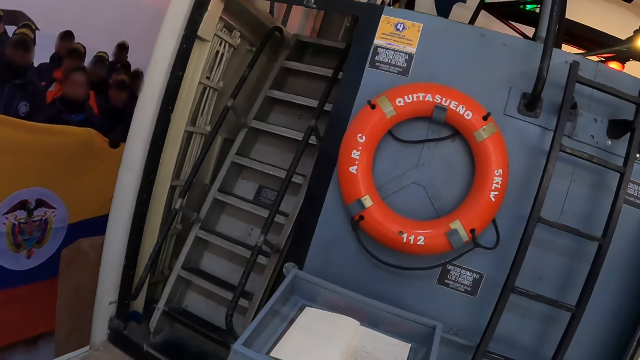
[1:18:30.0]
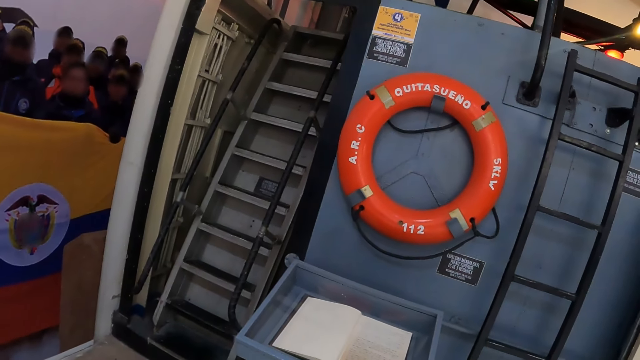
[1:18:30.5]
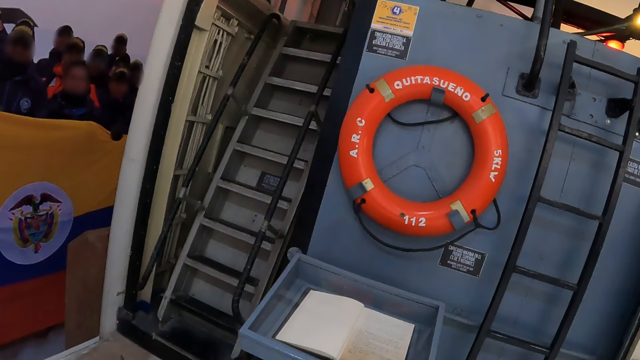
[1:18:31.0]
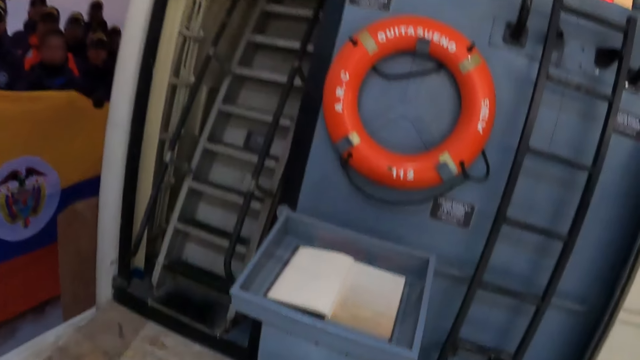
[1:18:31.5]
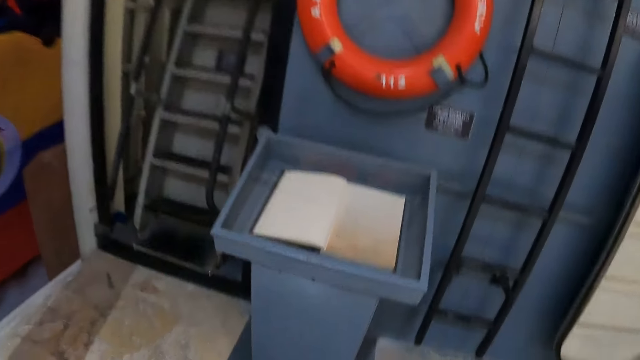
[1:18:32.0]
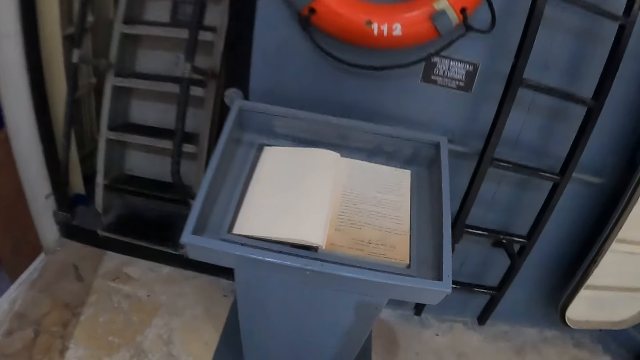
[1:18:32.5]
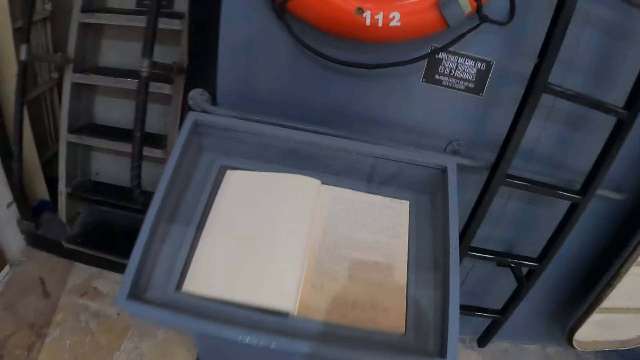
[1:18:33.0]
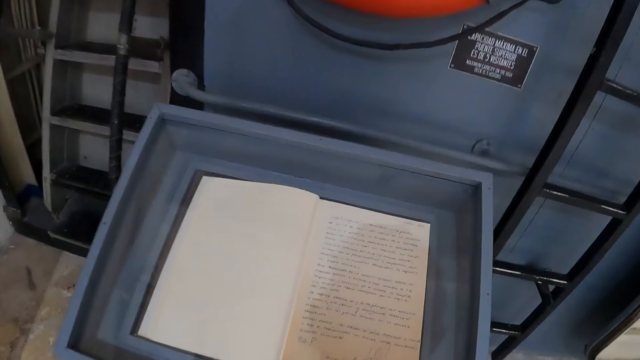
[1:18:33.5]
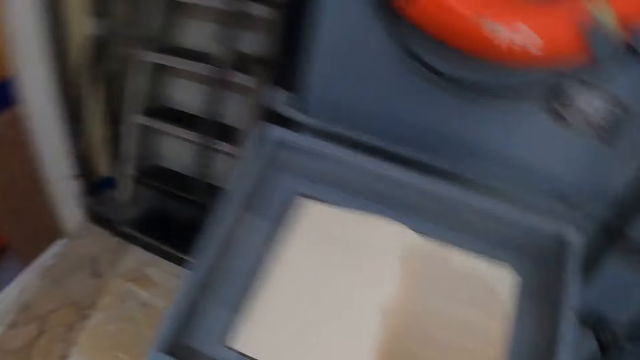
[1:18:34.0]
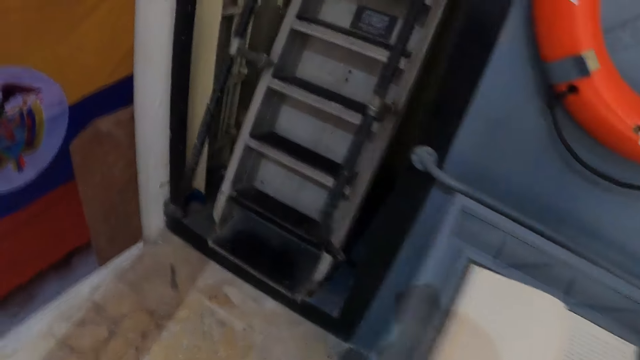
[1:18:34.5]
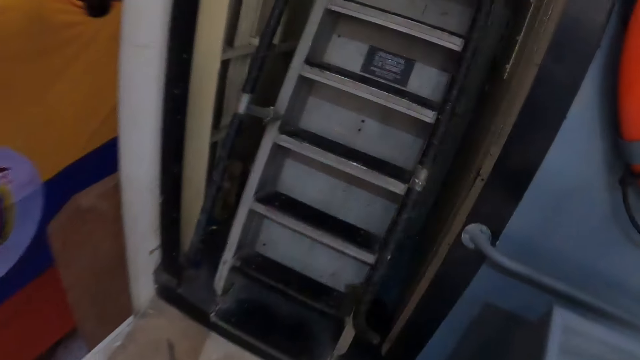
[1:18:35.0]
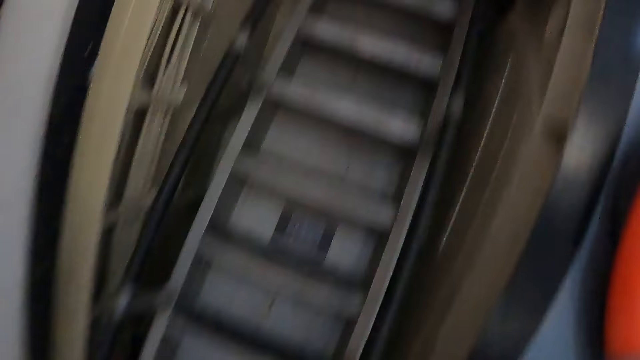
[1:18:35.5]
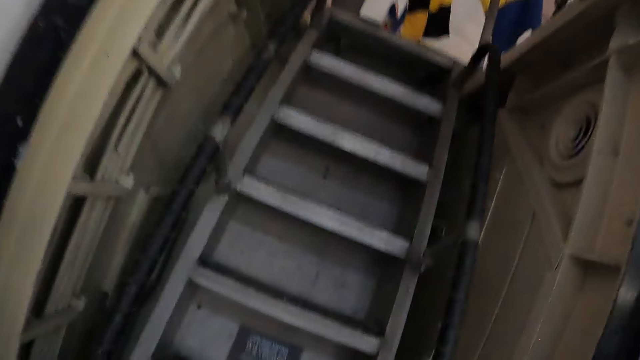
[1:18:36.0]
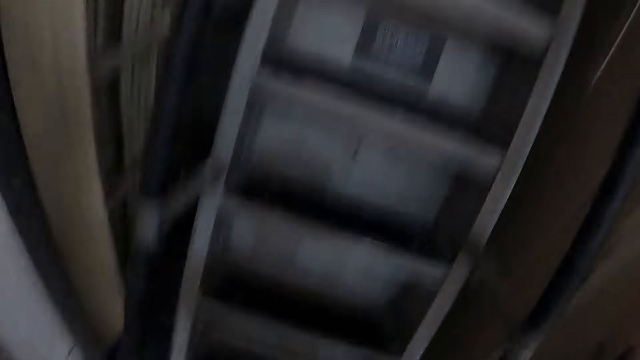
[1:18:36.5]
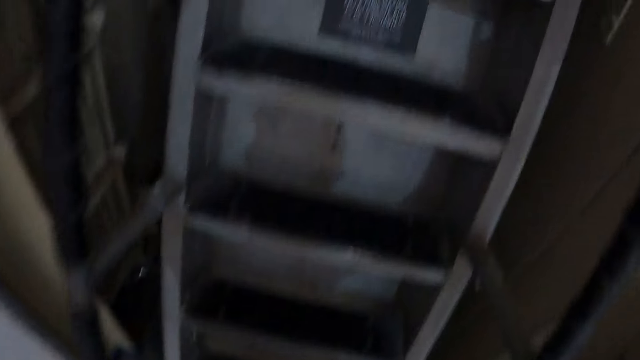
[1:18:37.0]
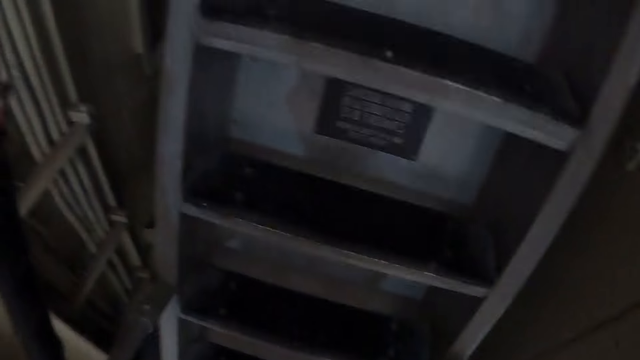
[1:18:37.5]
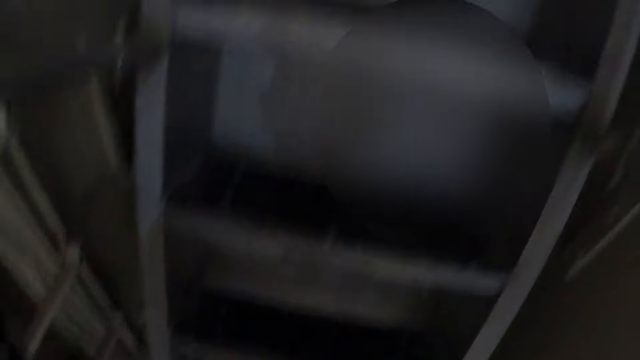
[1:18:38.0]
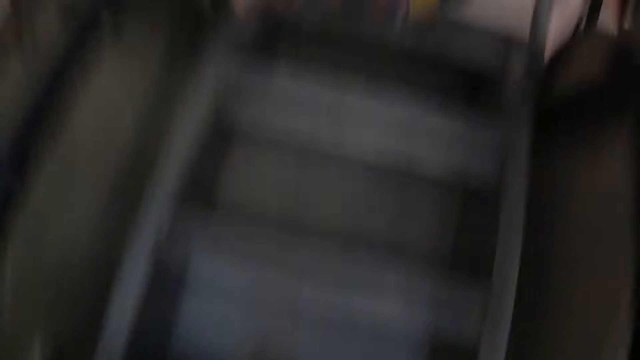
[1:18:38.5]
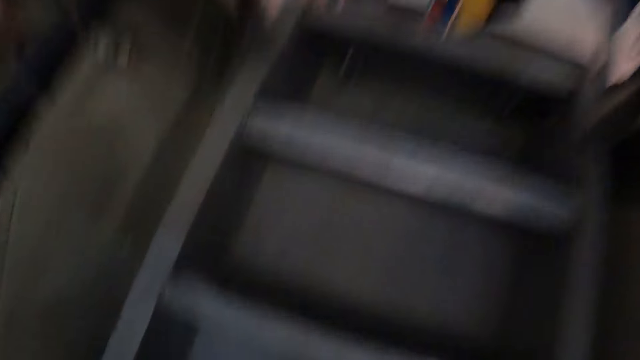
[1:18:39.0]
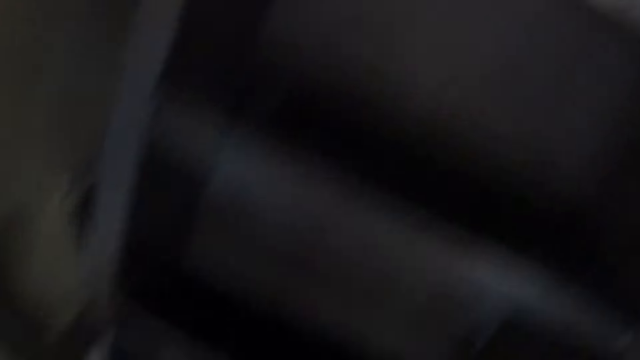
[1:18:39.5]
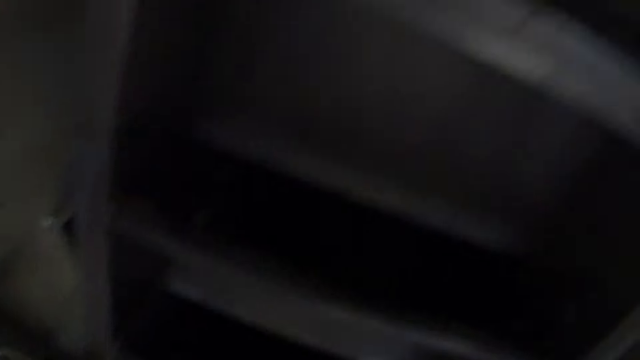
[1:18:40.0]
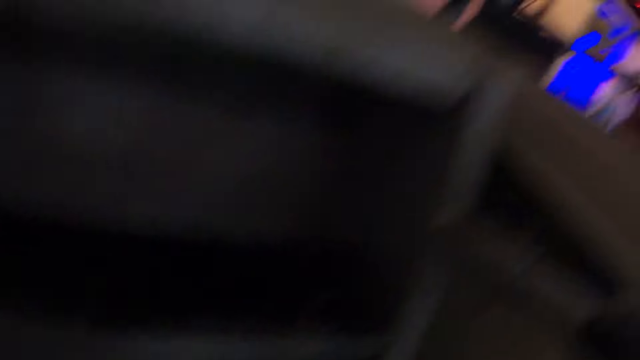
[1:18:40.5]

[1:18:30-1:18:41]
The camera wearer walks around. They read a book. They walk around. They walk upstairs.

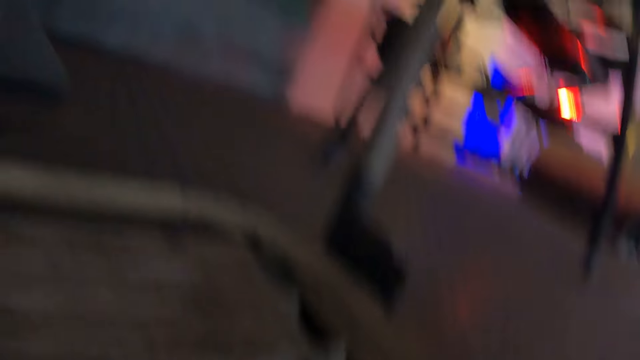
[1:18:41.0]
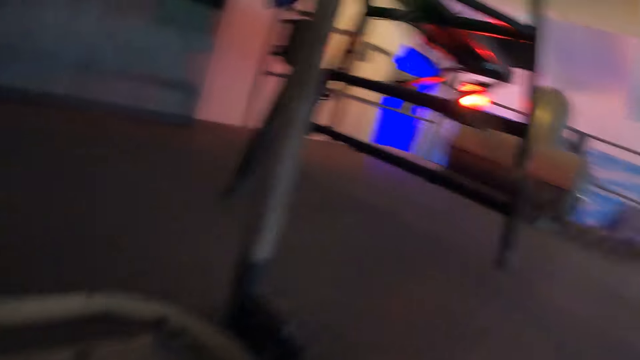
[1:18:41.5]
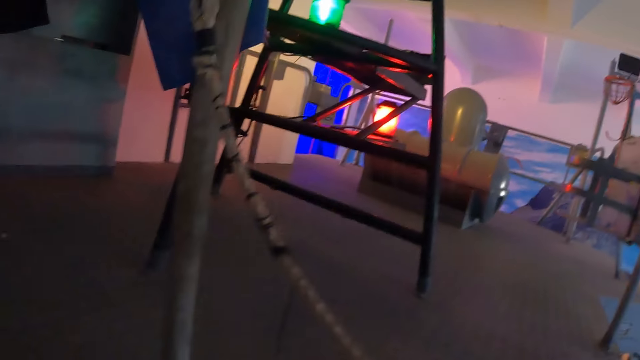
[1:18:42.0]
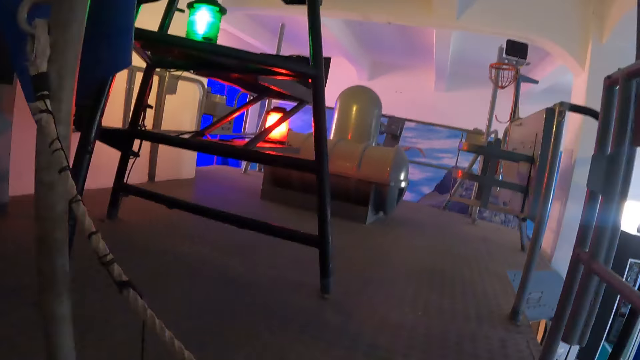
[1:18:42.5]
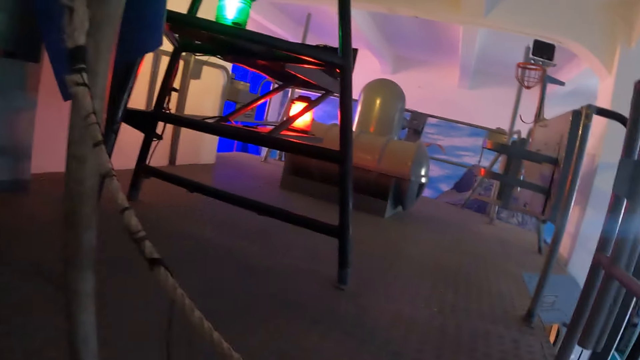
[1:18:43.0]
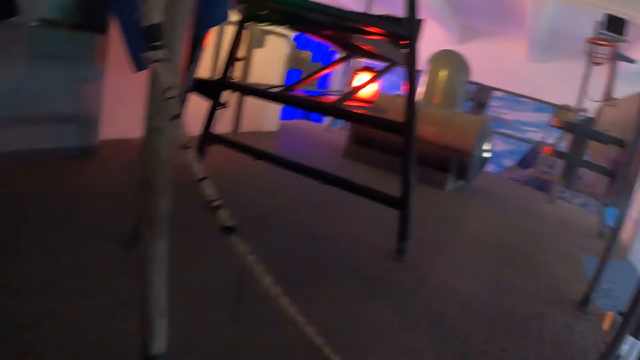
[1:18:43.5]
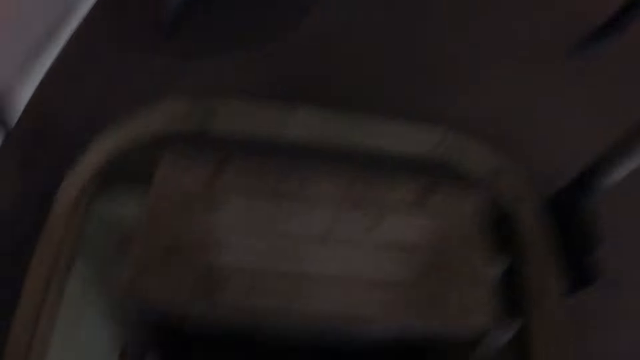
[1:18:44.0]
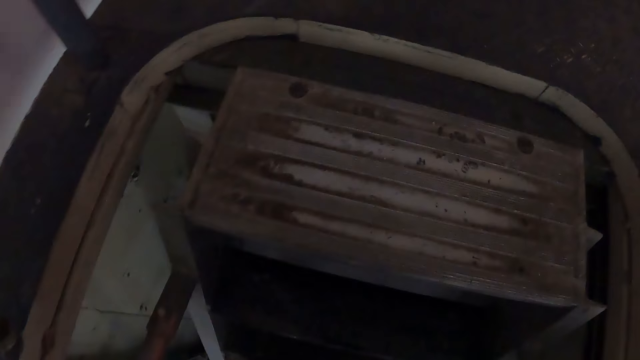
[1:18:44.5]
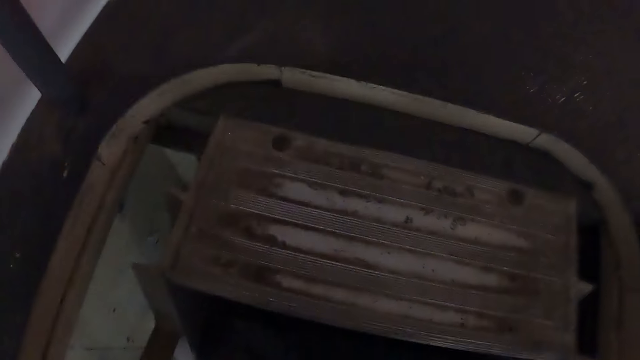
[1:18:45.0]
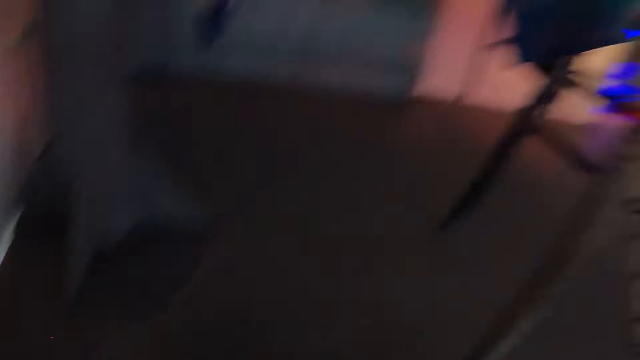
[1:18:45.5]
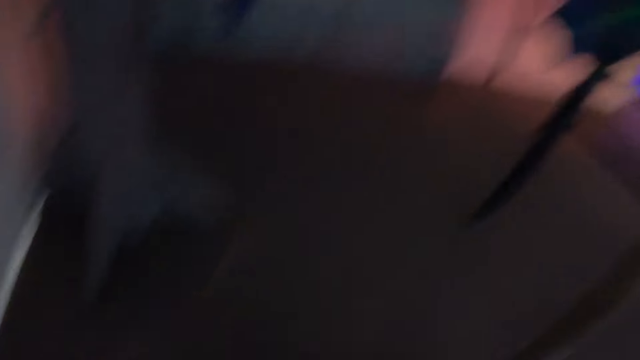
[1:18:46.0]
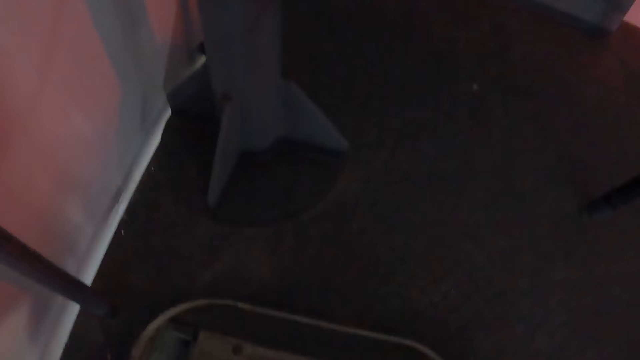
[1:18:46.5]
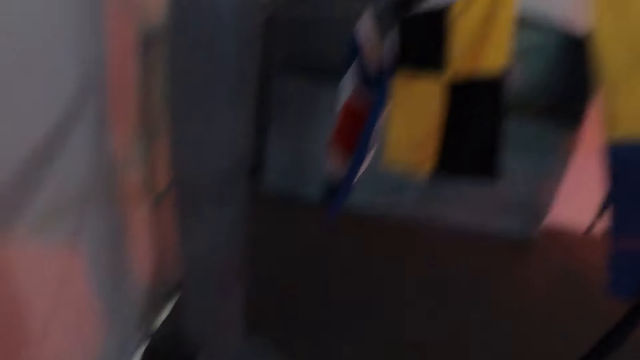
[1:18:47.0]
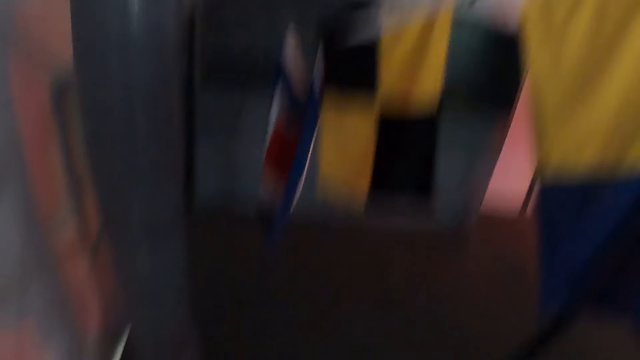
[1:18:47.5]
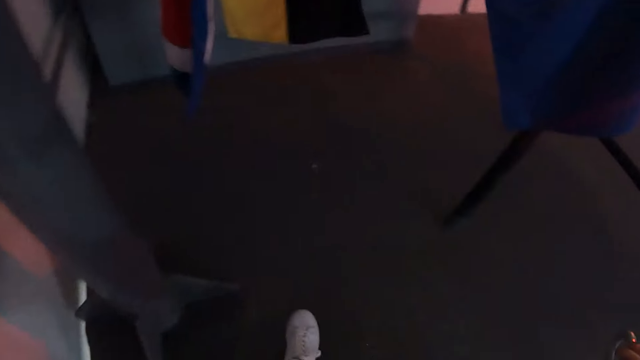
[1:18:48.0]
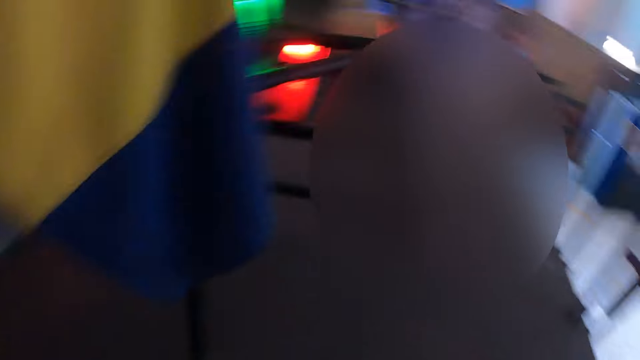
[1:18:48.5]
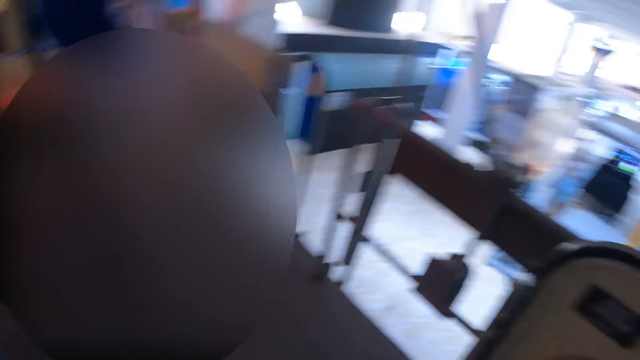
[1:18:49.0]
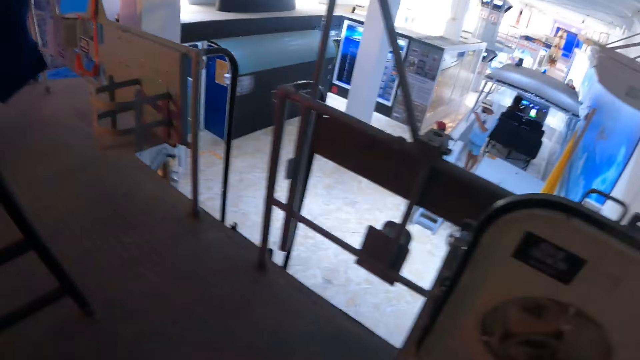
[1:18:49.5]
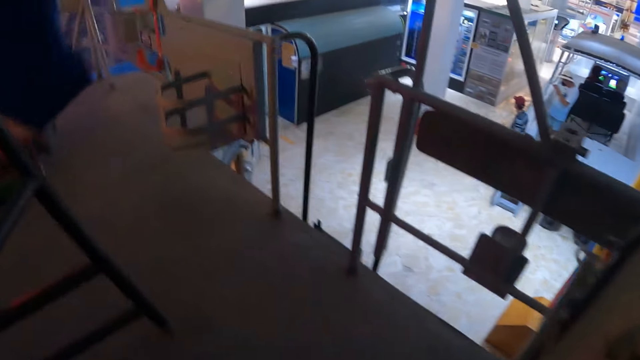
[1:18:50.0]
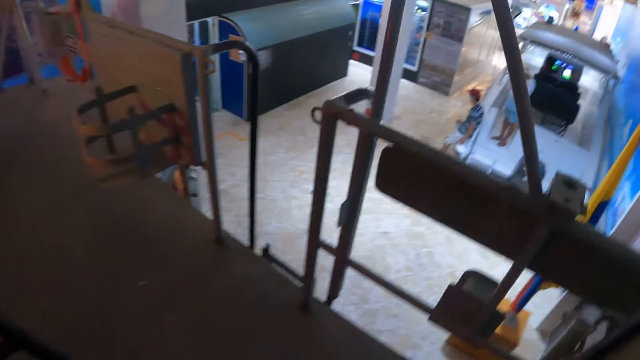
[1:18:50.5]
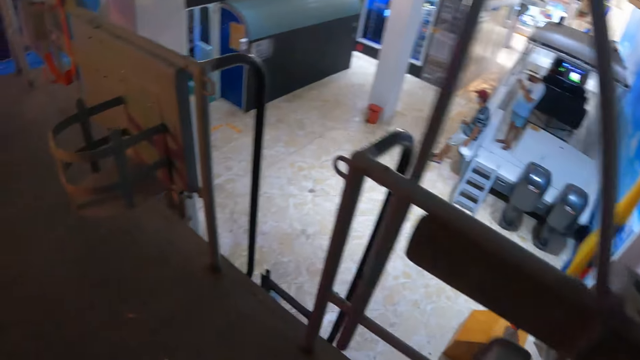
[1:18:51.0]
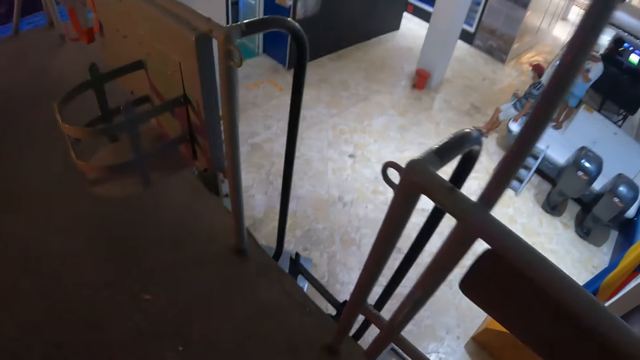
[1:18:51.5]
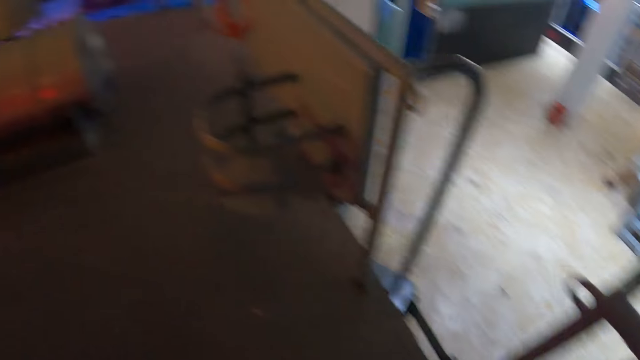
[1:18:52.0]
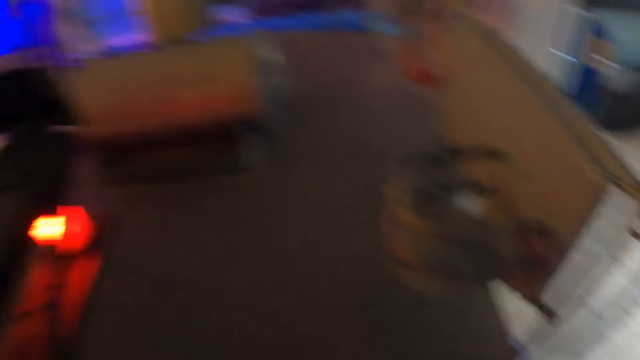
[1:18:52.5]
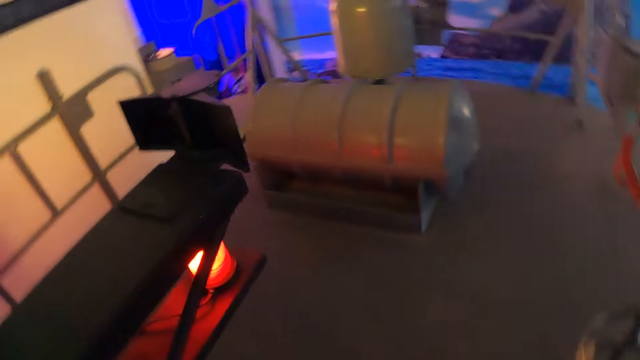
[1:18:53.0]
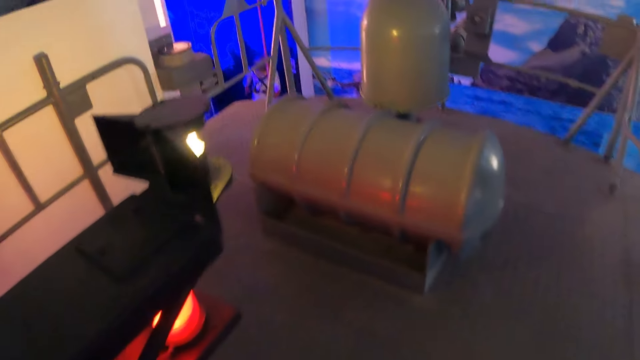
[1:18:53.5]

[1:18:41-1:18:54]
The camera wearer looks around. They walk upstairs. They walk around the ship.
